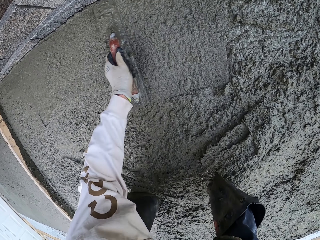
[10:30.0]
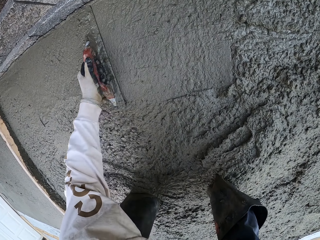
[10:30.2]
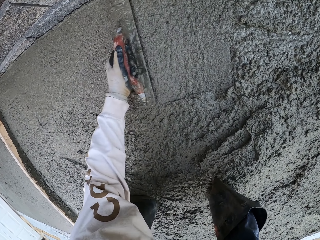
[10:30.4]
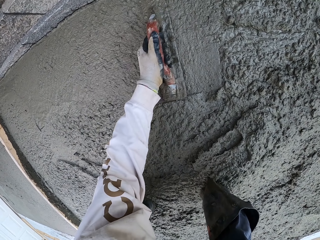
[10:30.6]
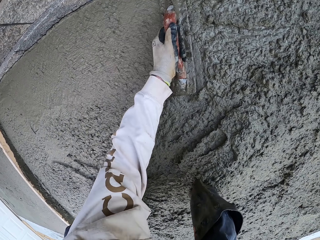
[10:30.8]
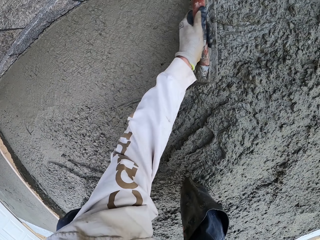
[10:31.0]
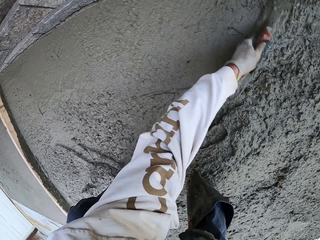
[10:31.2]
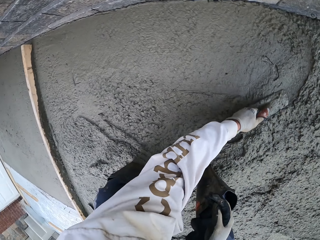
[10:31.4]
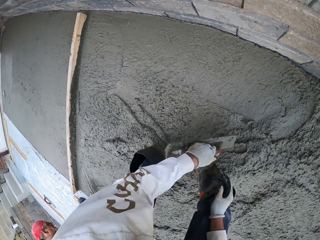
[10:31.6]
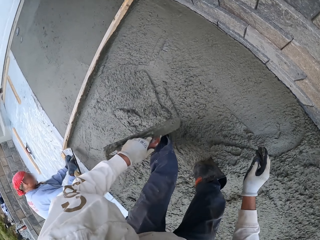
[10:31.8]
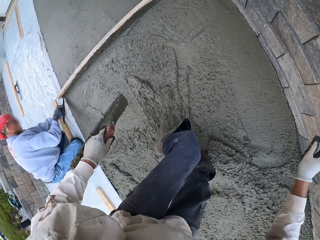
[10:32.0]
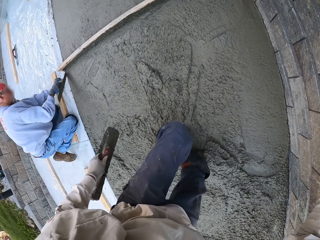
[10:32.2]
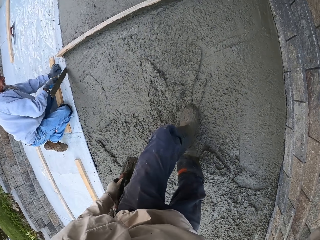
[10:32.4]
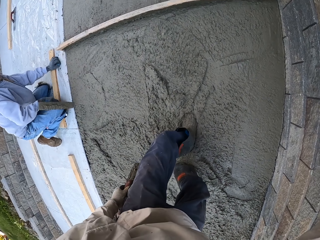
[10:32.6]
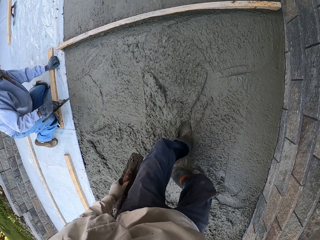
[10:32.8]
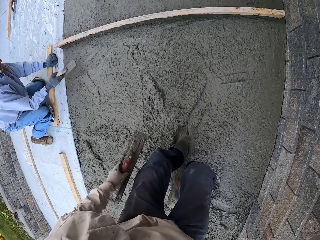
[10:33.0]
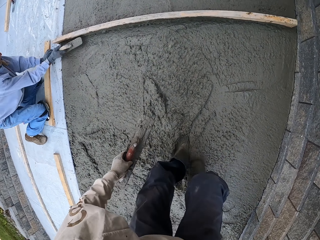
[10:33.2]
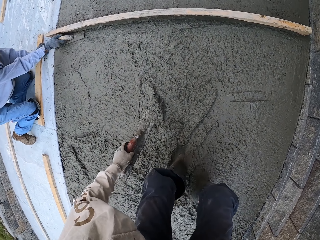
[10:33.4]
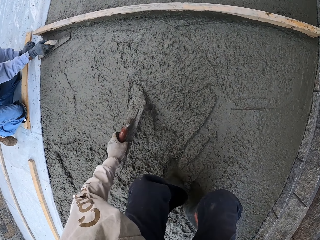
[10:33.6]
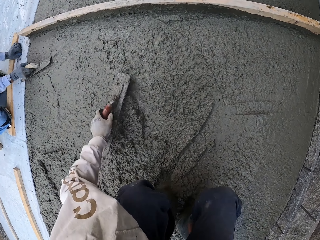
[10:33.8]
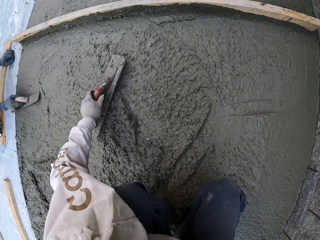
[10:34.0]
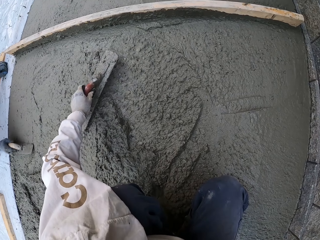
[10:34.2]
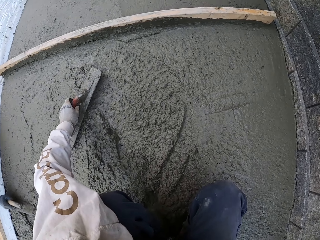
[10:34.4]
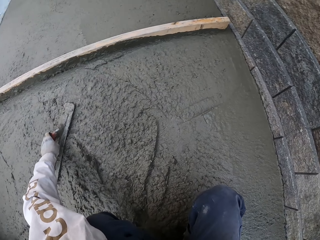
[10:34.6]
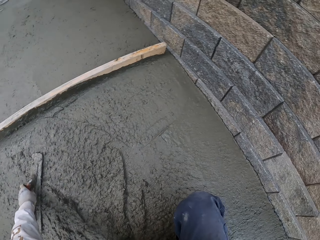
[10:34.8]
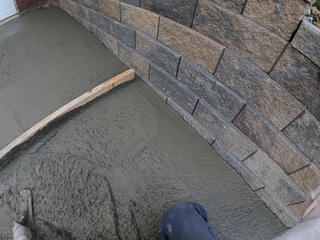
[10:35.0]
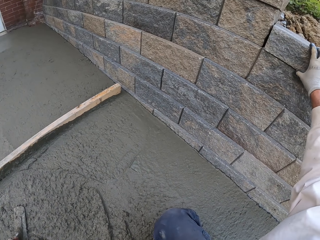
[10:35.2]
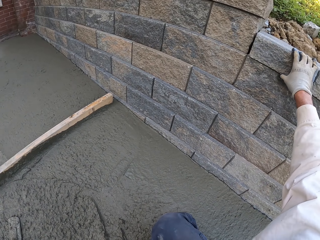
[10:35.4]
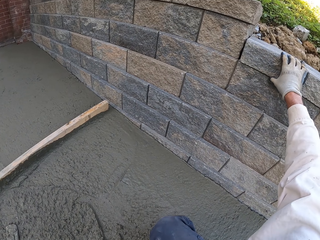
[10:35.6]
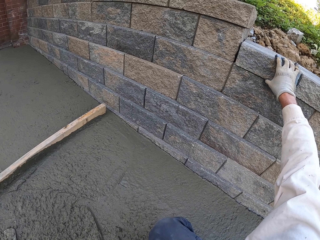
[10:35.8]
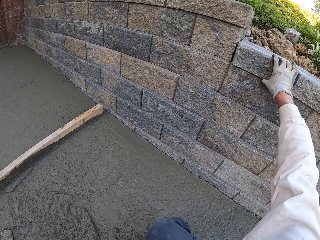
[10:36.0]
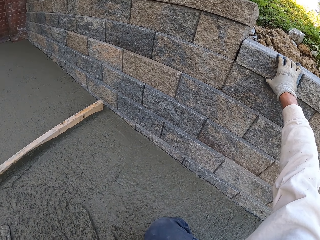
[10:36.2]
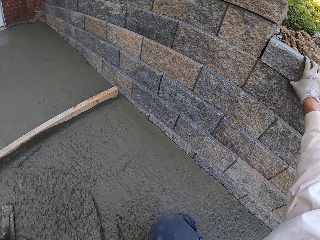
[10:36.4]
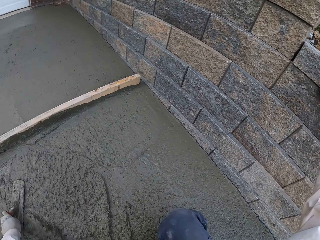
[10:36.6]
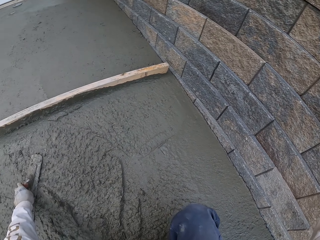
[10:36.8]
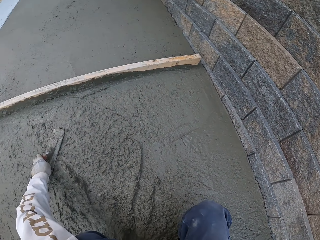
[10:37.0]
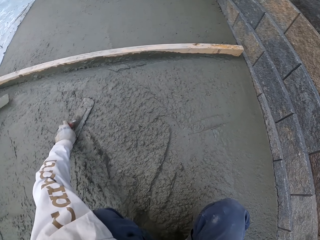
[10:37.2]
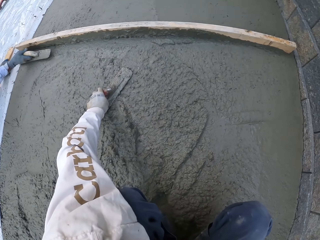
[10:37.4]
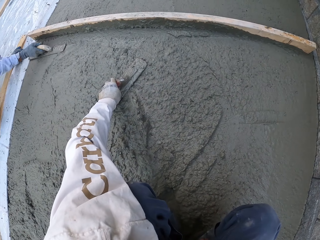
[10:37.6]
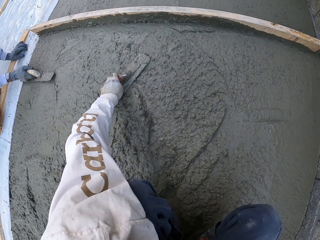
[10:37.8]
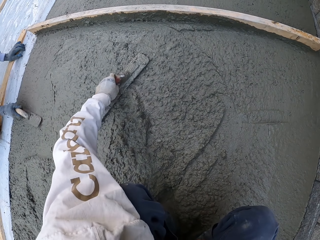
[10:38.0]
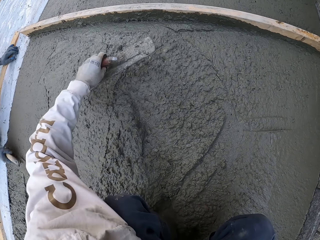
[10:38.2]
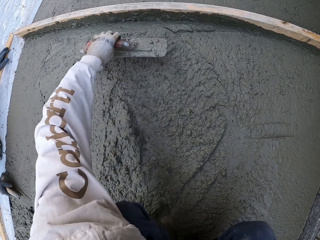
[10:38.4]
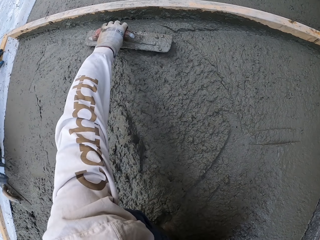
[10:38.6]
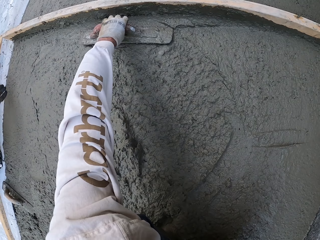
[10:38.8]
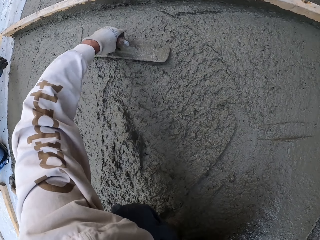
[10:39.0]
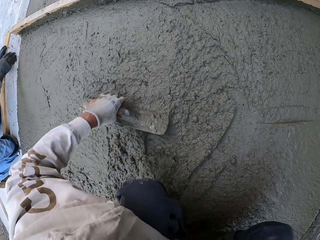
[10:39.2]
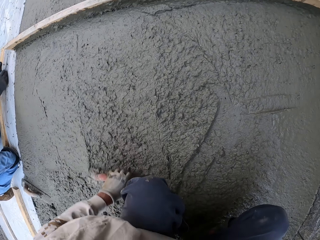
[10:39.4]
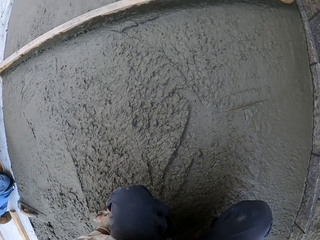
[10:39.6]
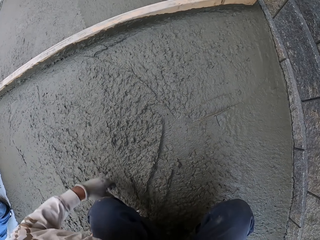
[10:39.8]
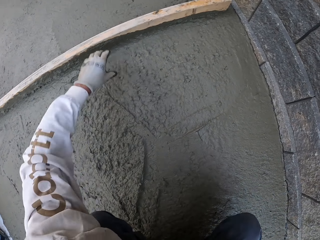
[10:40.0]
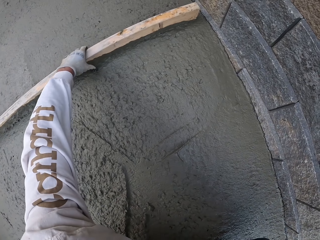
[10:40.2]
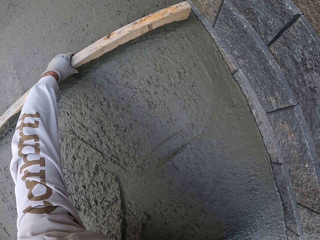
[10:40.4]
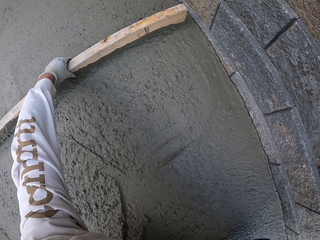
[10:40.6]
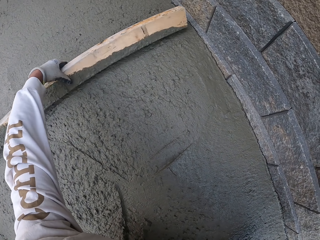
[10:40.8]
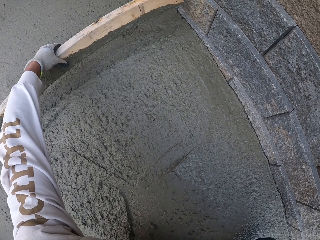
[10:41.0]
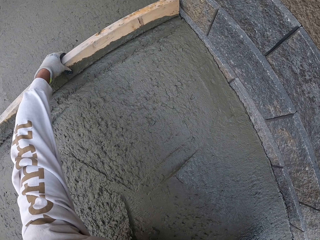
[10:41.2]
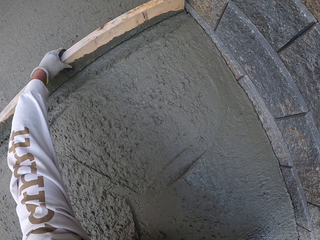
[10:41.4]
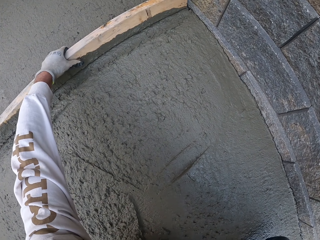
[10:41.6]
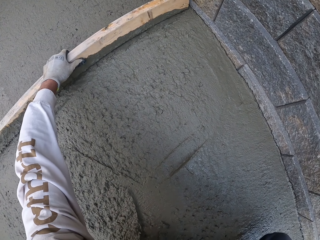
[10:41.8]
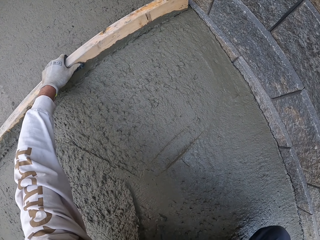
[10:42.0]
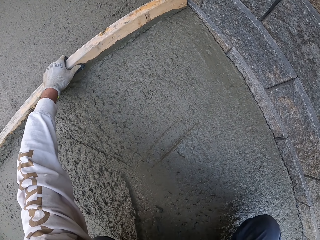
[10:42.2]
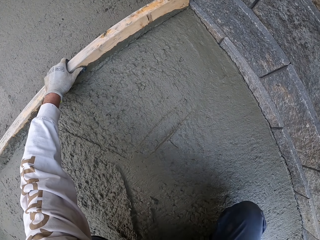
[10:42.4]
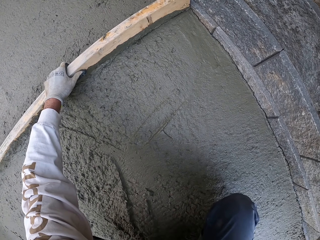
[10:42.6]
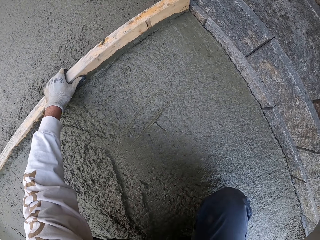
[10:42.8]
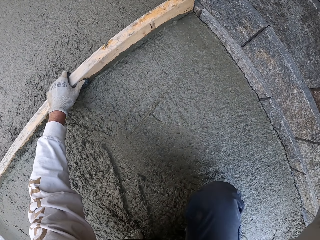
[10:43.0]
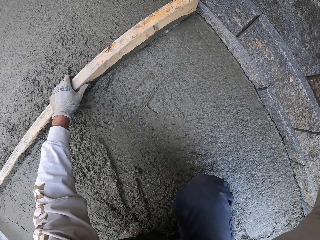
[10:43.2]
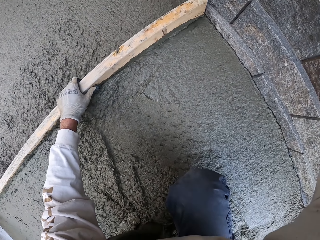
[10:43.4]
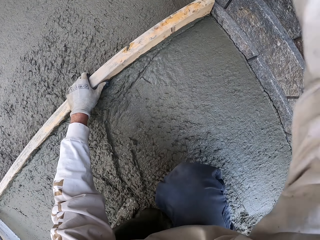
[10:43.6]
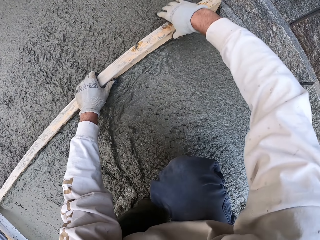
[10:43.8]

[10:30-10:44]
A man flattens the floor. The camera wearer looks around. They look around again. They hold a brick. They level the concrete with the masonry trowel. The man flattens the floor. The camera wearer holds a piece of wood. They level the concrete with the piece of wood.

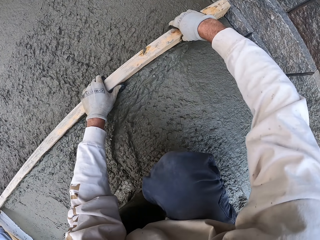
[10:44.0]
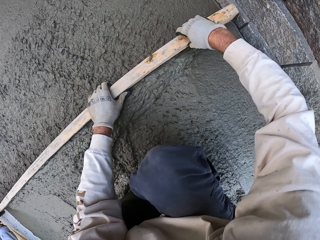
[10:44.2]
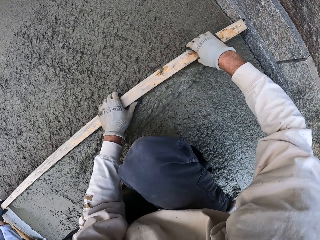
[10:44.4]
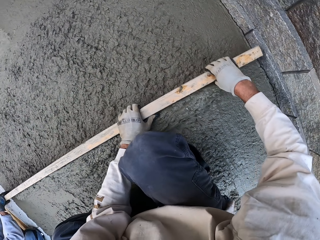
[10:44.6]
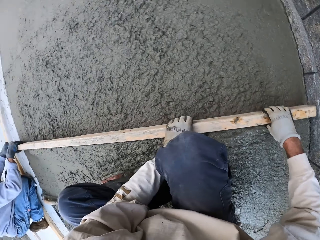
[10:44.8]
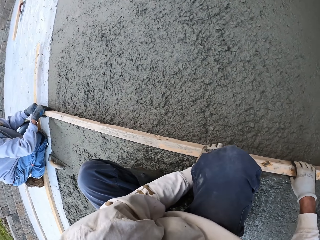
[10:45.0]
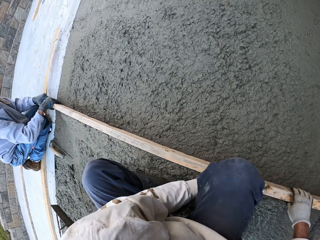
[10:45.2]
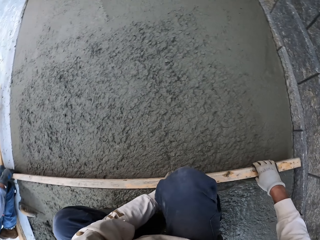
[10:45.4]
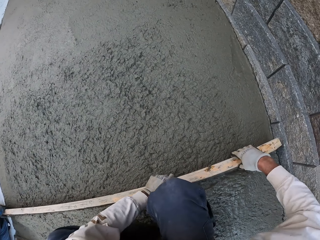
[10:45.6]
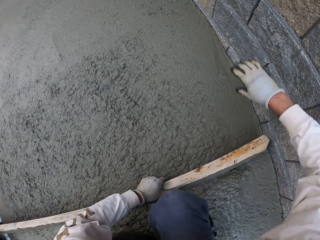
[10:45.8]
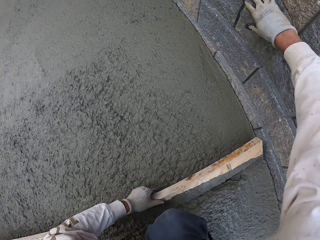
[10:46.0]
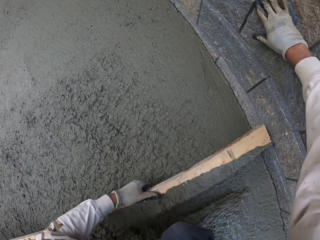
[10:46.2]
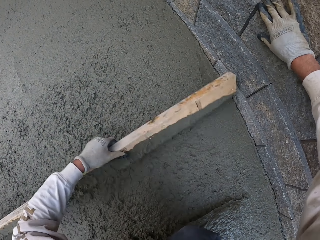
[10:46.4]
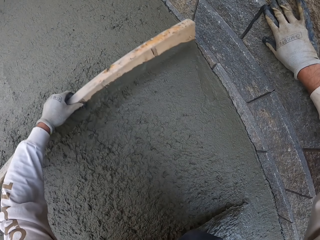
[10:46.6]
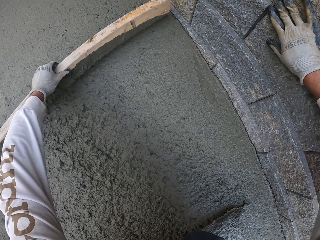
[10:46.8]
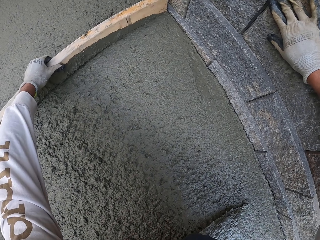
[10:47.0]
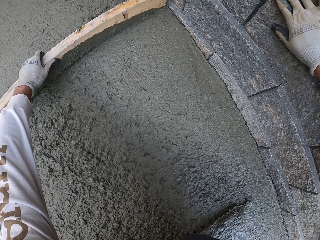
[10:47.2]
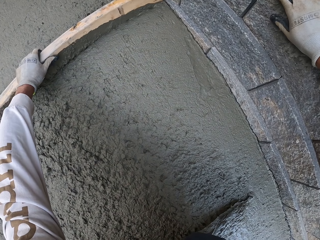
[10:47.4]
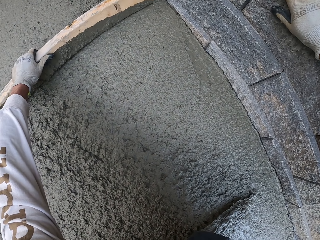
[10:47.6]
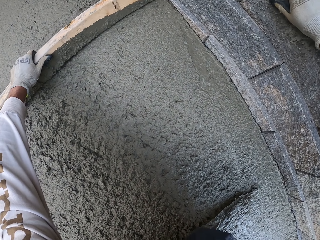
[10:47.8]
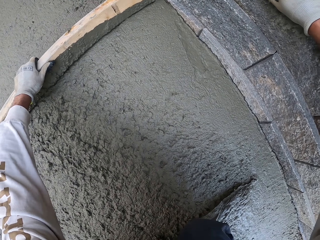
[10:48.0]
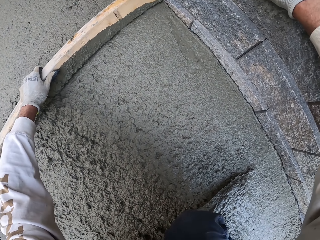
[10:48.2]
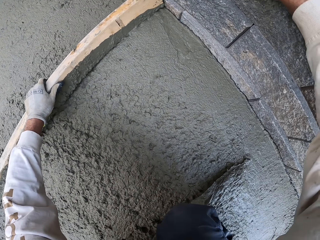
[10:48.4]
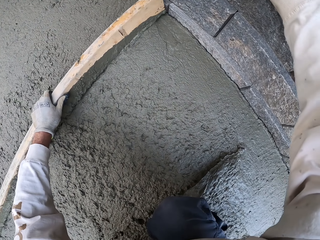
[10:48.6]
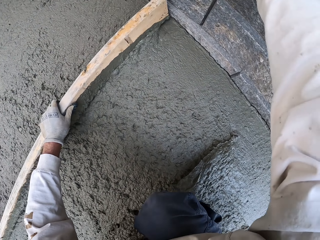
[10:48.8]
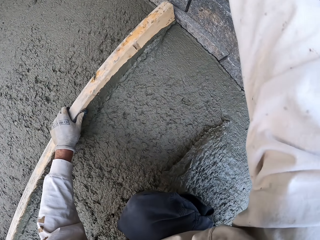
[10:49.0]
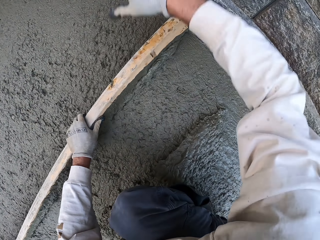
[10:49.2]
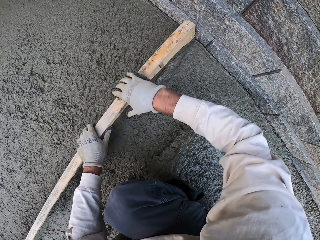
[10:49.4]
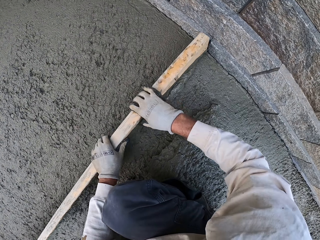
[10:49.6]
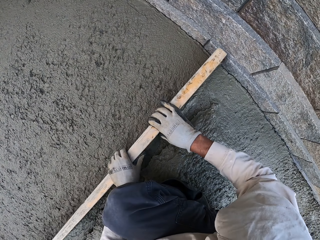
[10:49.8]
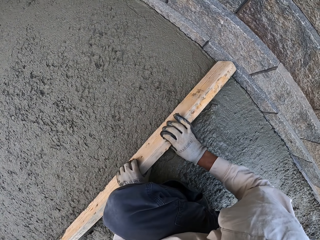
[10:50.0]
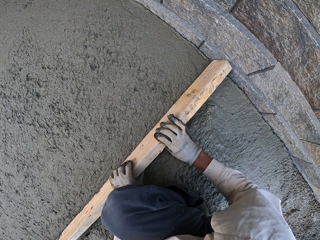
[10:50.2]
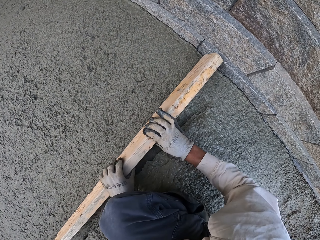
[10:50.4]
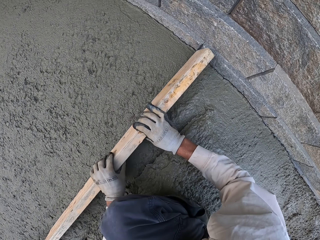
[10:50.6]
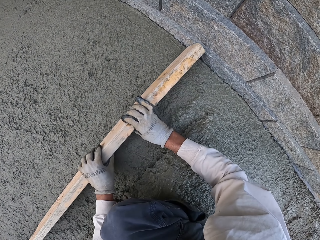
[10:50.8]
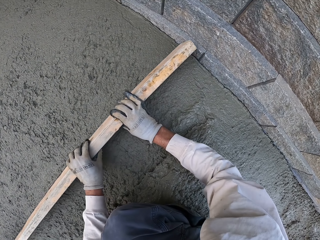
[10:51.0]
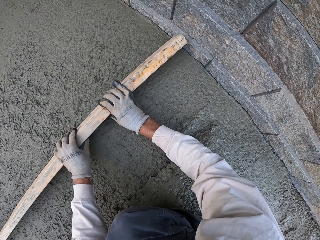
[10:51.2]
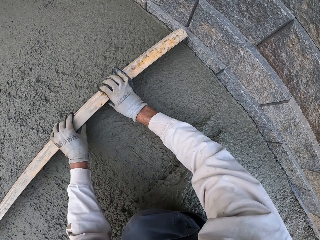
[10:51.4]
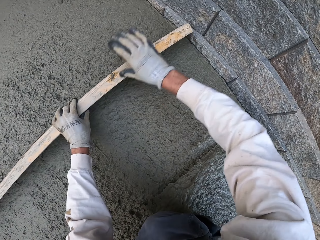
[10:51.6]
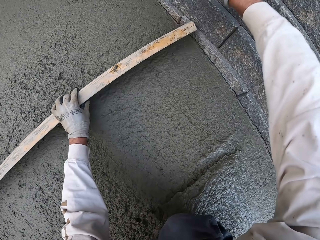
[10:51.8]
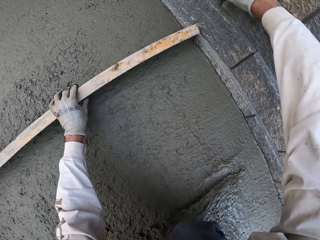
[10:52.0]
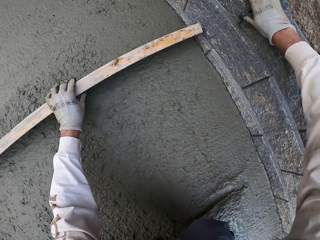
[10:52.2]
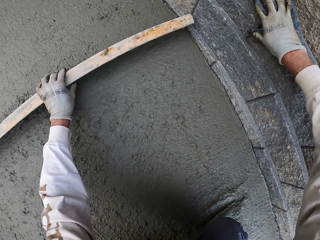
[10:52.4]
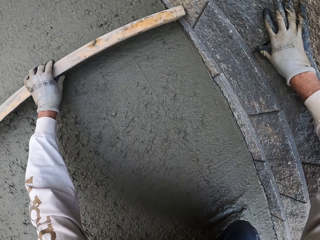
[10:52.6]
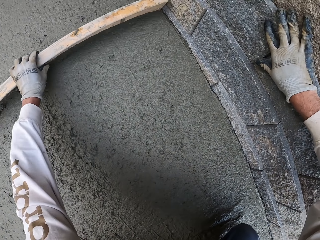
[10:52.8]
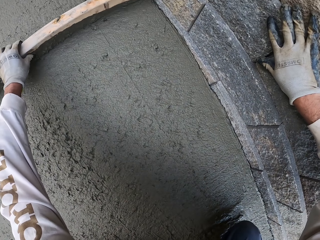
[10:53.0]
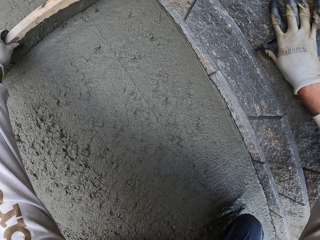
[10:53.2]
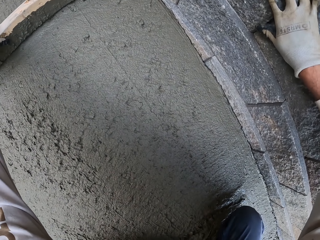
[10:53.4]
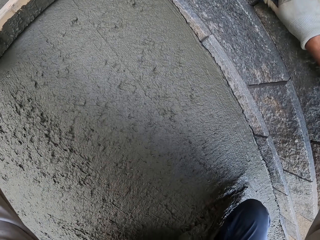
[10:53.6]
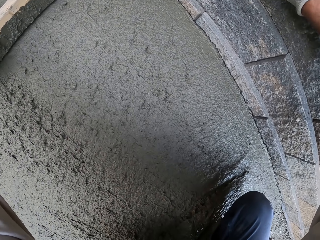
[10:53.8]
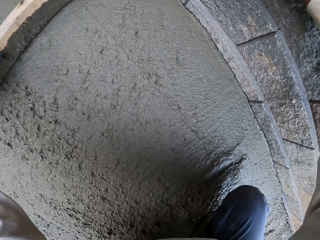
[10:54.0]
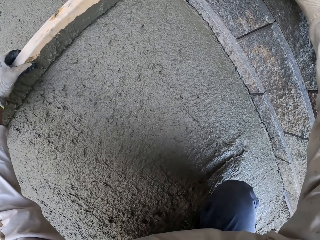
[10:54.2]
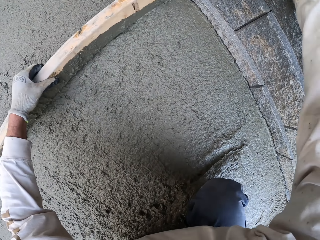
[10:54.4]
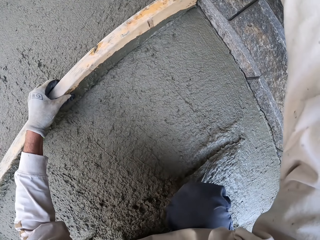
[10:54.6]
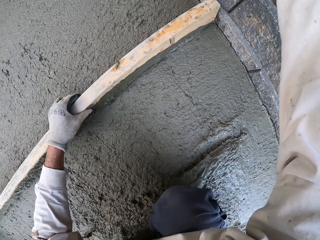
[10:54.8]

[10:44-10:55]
The camera wearer holds the piece of wood with both hands. They flatten the floor. The man flattens the floor. The camera wearer looks around. They touch the wall. They level the concrete with the piece of wood. They flatten the floor and hold the wood. They flatten the floor and touch the wall.
